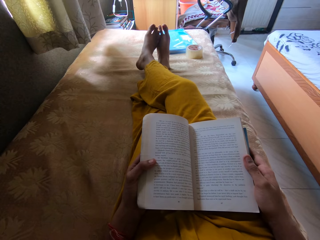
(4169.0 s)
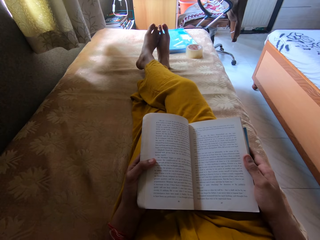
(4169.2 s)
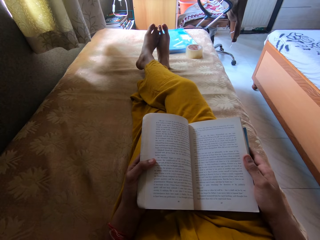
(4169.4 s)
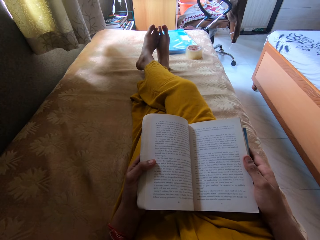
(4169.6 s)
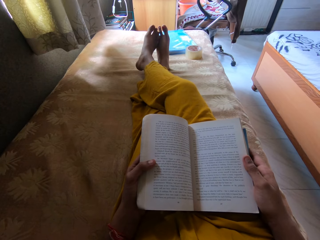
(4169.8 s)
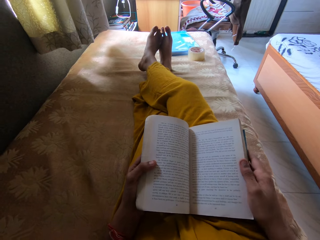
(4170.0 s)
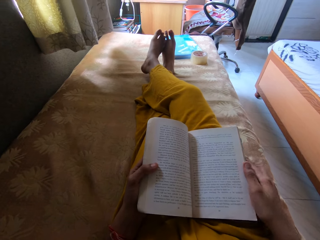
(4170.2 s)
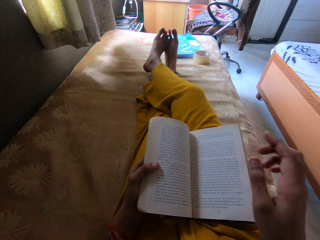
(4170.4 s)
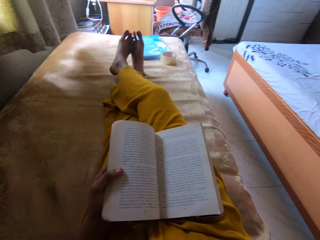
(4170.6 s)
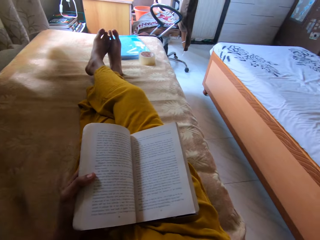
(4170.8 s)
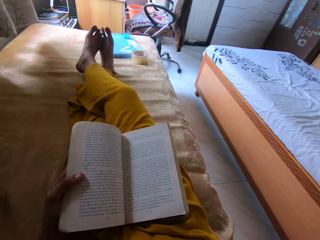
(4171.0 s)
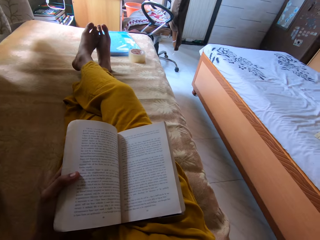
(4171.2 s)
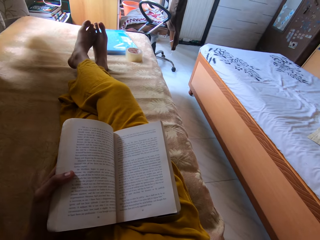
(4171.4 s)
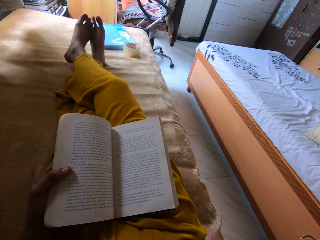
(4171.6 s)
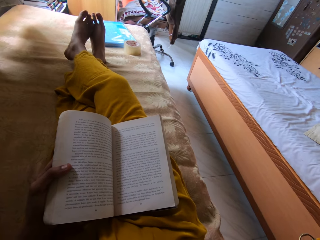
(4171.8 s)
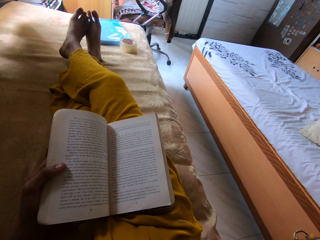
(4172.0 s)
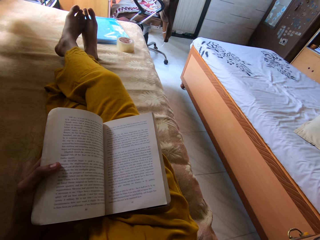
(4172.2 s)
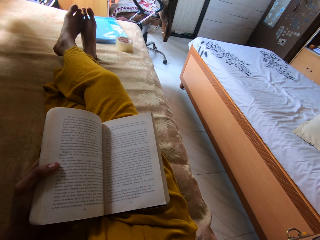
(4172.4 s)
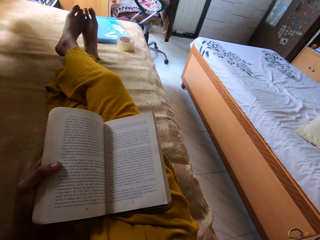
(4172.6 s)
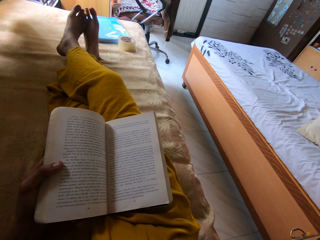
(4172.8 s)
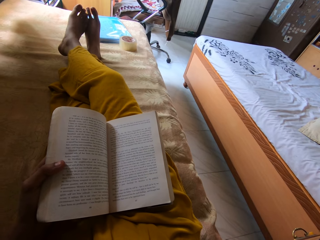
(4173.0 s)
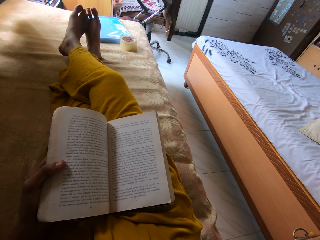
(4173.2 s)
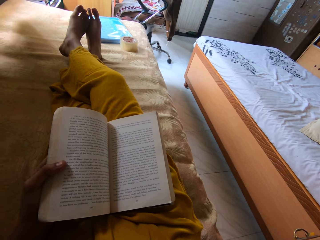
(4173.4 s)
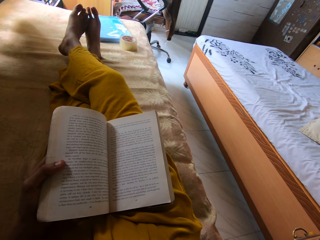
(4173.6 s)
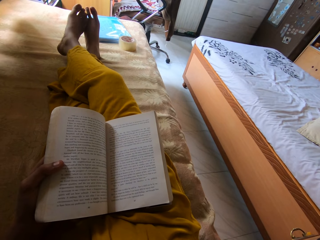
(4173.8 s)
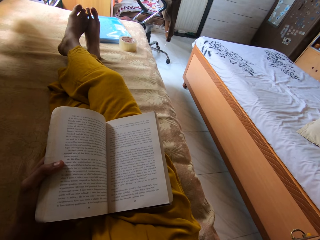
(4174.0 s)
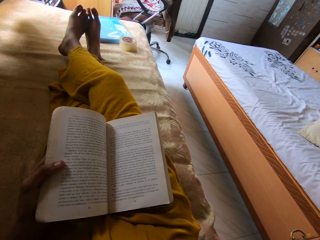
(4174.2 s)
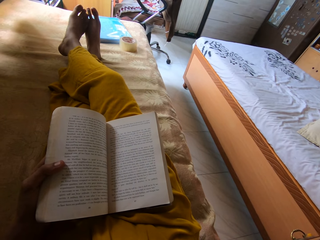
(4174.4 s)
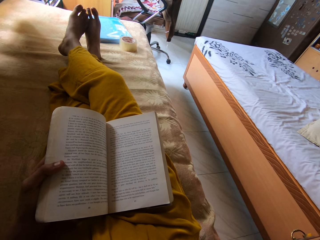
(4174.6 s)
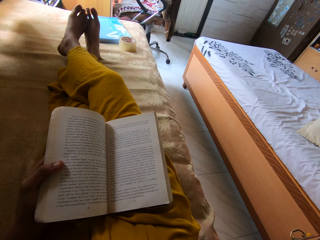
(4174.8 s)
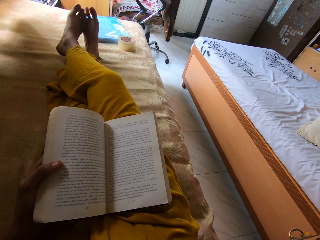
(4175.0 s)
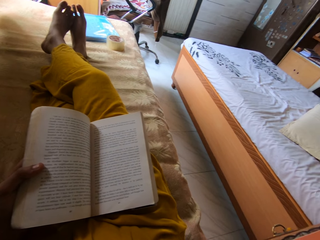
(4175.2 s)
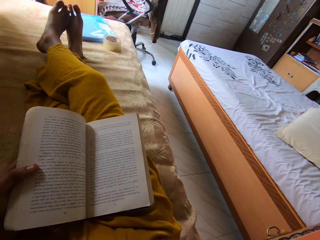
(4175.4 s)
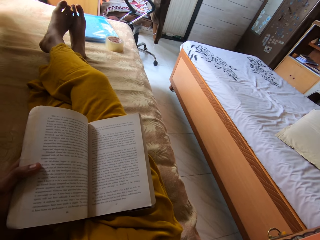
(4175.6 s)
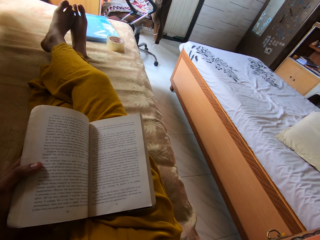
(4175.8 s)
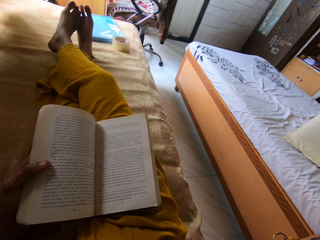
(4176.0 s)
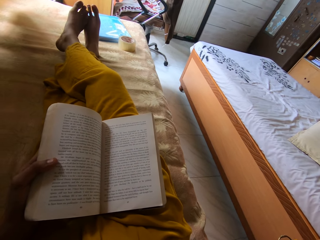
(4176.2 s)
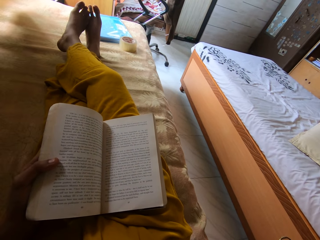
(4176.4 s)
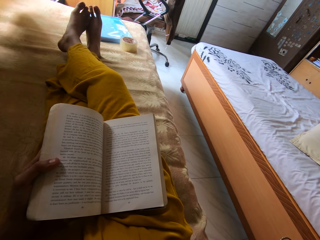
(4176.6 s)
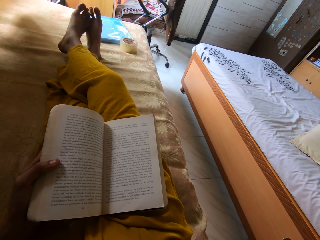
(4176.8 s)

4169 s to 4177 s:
The camera wearer adjusts the camera. They stare at the book.

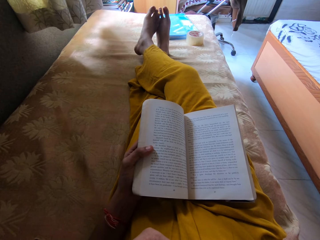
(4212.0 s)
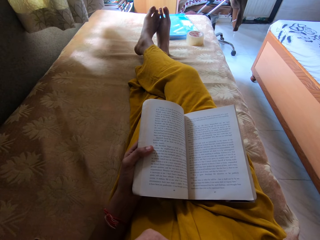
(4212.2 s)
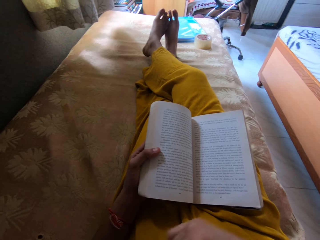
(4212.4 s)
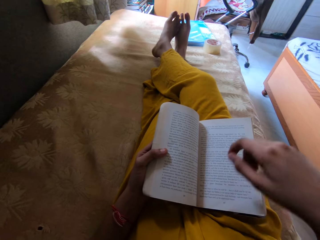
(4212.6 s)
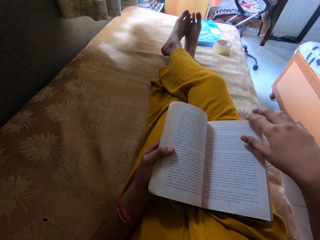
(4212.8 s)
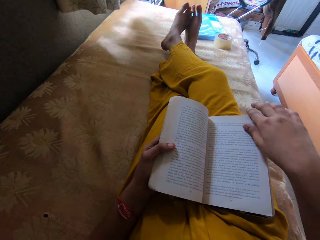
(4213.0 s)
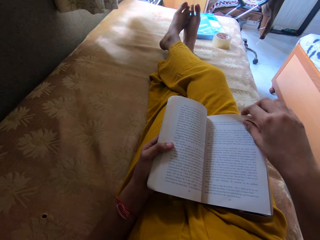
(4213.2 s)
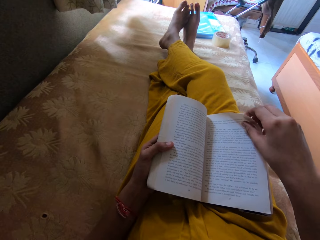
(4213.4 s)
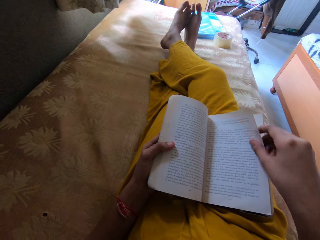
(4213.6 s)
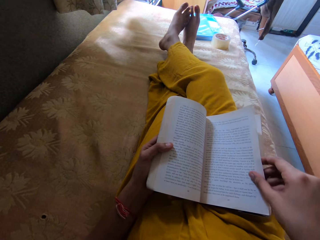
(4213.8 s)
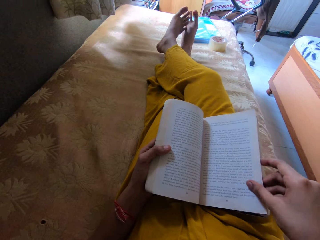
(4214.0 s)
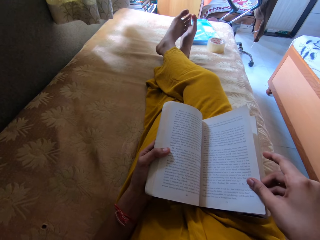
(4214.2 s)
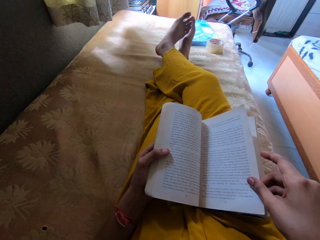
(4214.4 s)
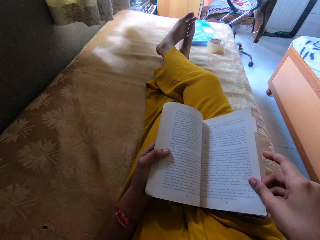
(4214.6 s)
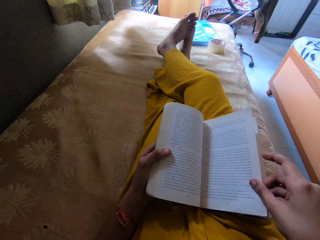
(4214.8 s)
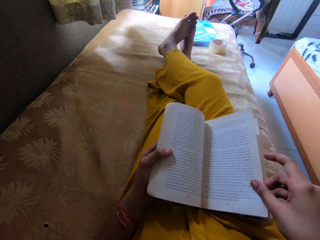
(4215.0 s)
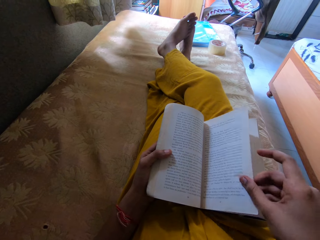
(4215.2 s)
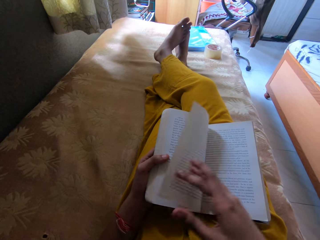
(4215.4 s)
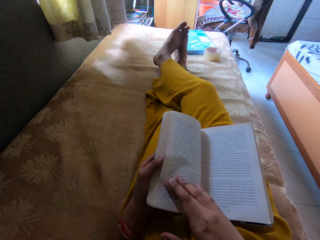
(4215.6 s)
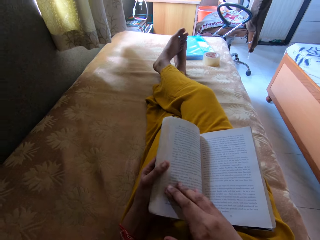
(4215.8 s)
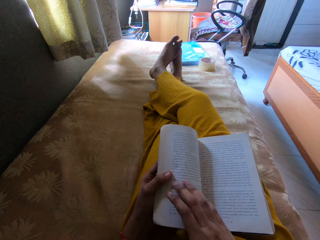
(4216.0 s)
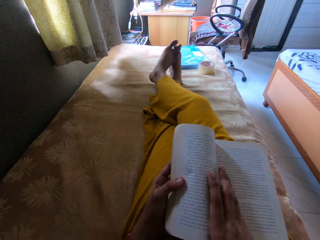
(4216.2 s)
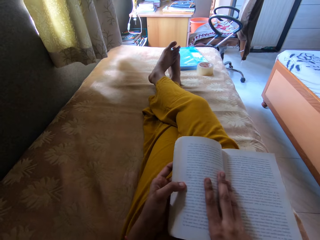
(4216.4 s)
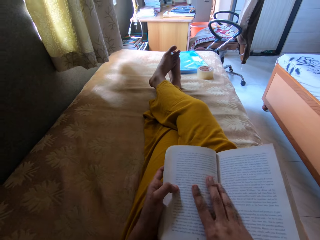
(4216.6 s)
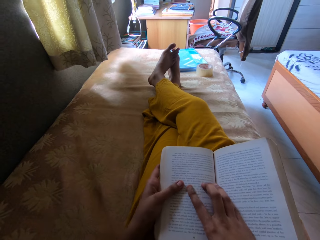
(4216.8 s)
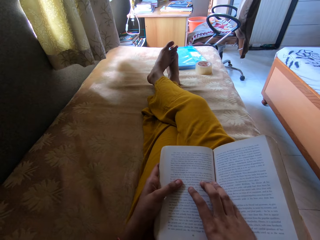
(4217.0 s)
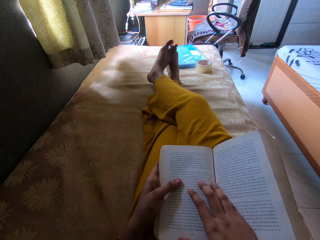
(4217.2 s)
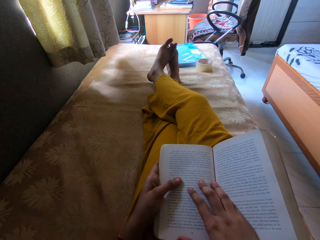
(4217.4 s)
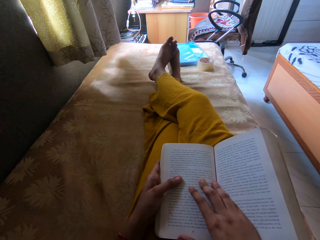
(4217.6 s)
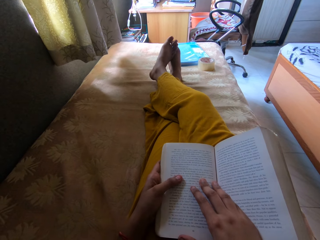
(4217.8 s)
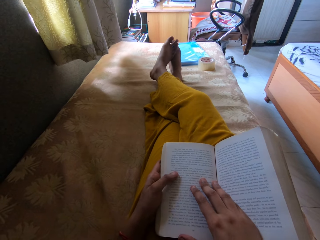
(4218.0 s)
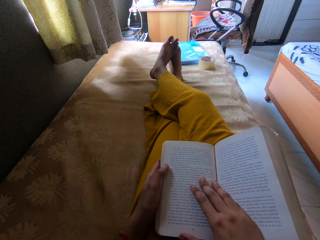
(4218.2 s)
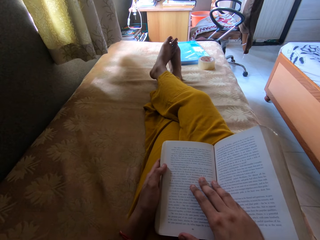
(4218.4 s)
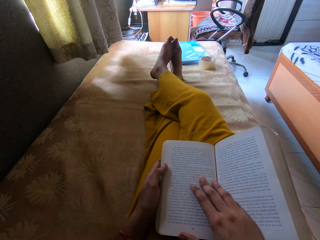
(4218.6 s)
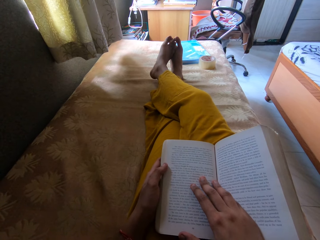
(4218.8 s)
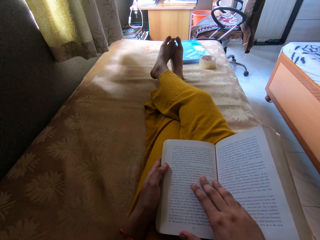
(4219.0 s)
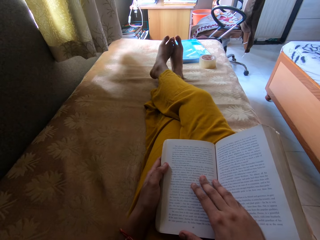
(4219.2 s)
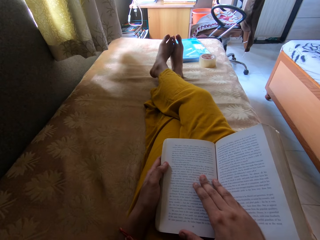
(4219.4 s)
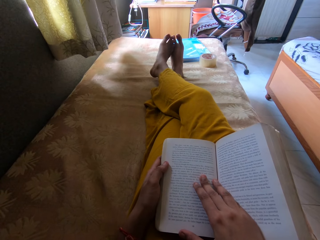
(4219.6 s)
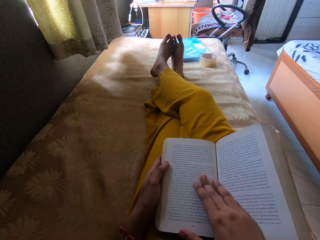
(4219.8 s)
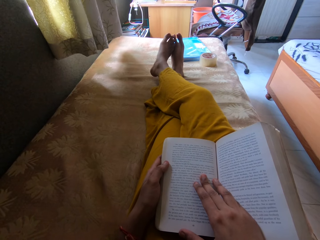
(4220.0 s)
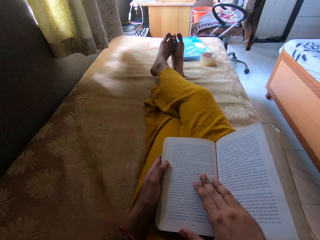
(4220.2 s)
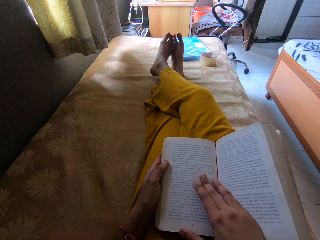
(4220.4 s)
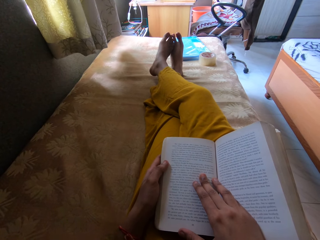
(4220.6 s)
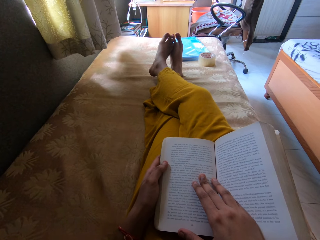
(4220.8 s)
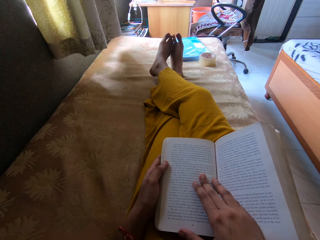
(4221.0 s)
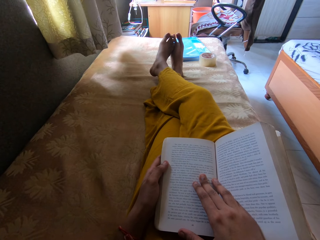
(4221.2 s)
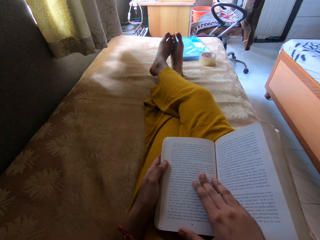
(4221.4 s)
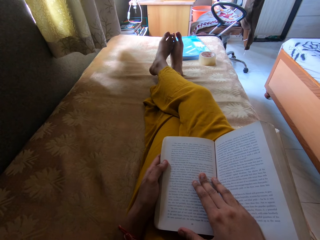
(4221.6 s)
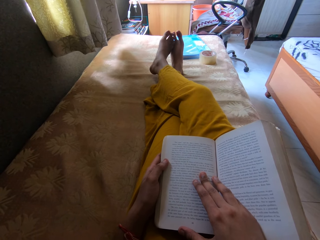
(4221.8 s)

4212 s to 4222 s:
The camera wearer opens the next page. They stare at the book. They open the page. They stare at the book.

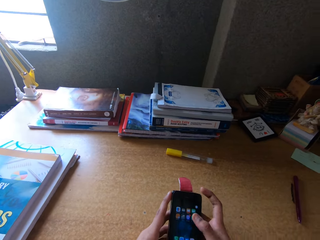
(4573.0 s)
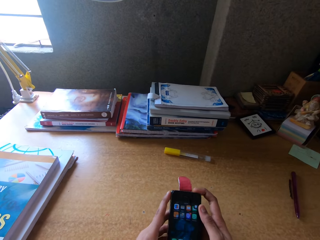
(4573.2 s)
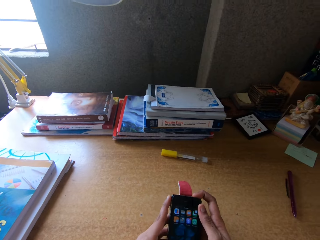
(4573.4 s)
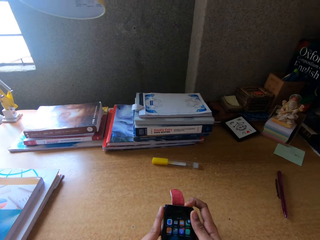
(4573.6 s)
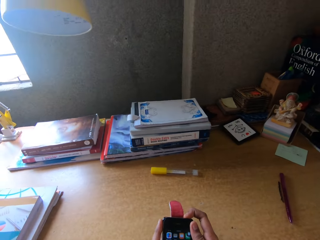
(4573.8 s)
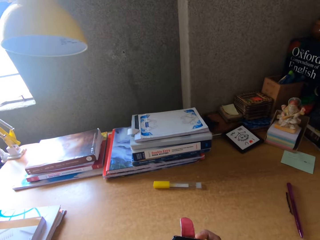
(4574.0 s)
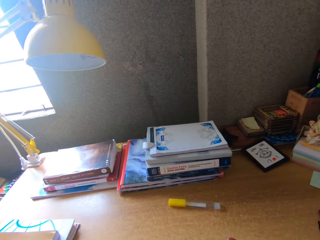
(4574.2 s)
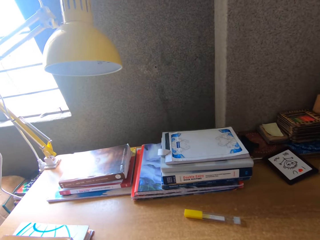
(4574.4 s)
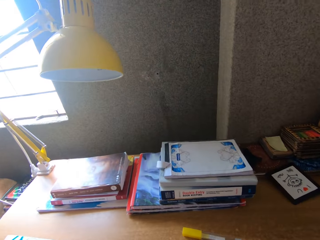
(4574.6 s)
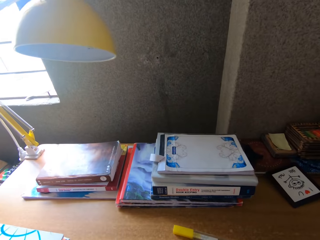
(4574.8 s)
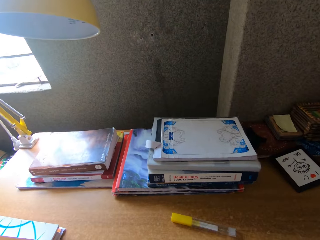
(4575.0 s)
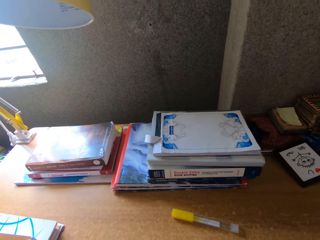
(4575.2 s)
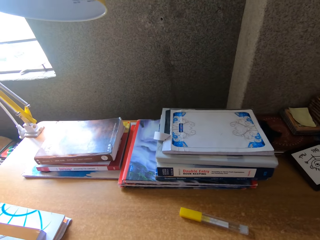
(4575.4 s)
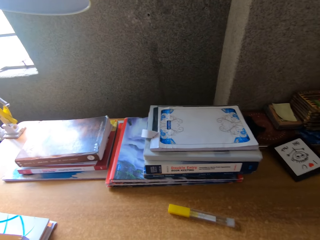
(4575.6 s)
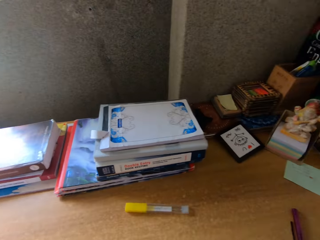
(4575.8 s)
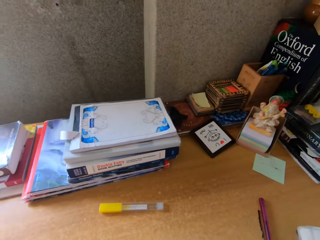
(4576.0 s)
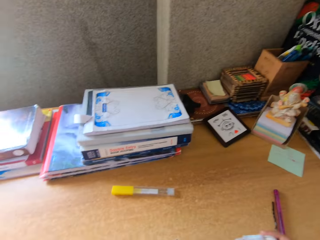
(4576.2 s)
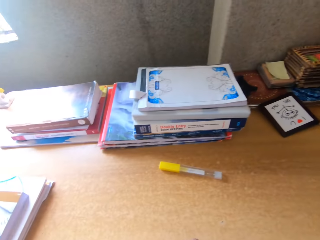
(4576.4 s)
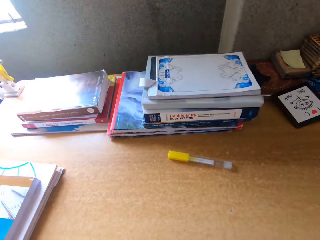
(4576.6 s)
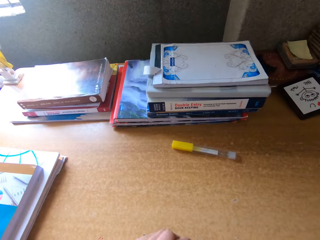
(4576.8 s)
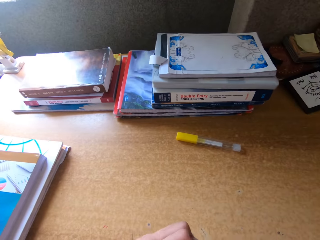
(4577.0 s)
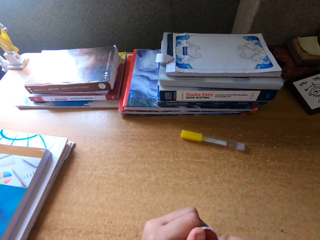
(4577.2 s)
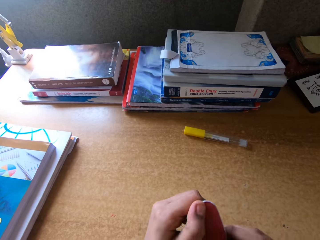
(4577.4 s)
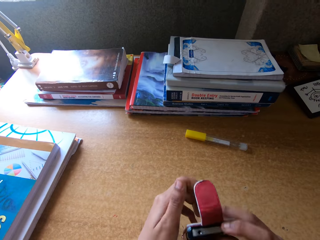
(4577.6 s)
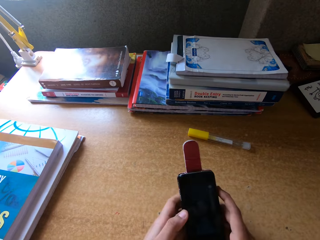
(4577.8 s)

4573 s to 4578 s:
The camera wearer looks around.
